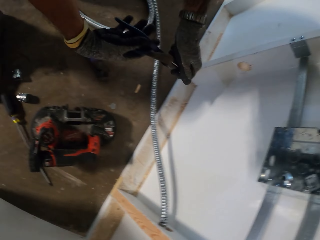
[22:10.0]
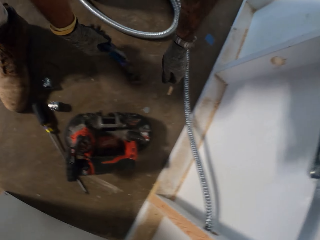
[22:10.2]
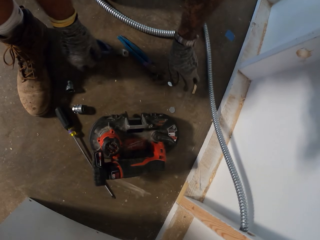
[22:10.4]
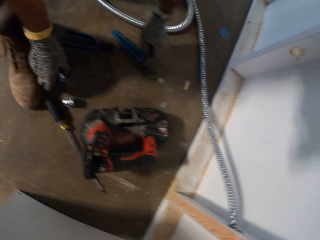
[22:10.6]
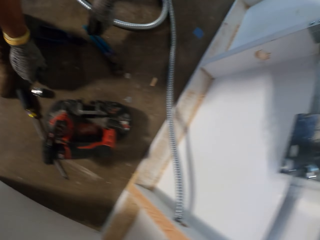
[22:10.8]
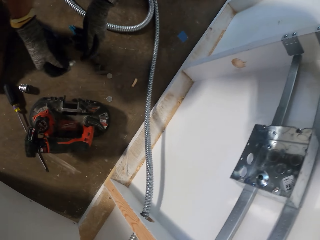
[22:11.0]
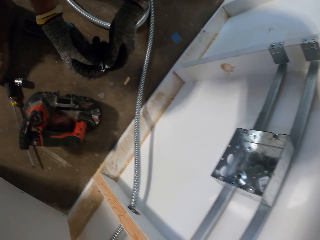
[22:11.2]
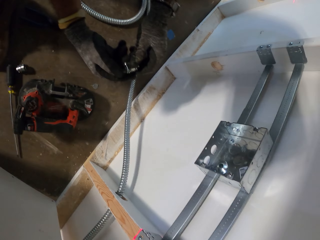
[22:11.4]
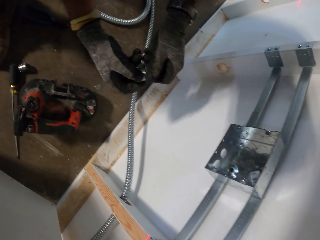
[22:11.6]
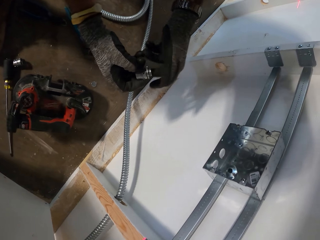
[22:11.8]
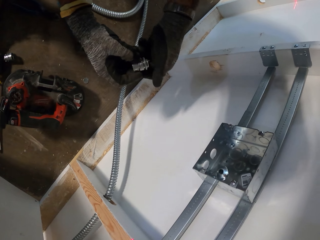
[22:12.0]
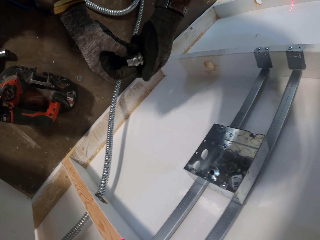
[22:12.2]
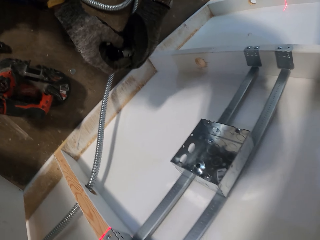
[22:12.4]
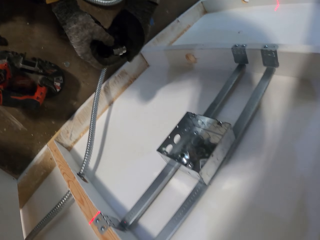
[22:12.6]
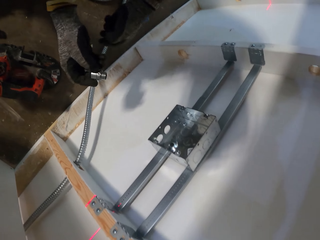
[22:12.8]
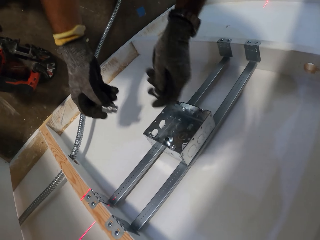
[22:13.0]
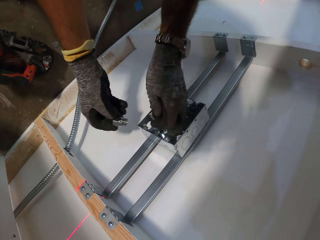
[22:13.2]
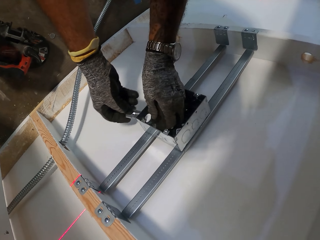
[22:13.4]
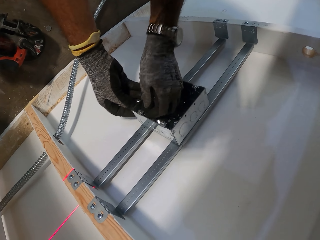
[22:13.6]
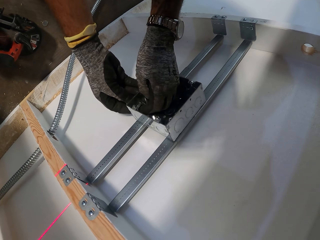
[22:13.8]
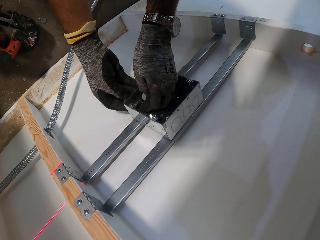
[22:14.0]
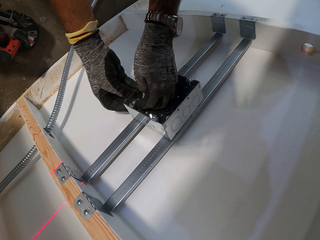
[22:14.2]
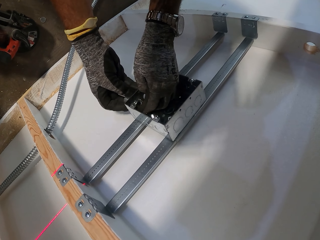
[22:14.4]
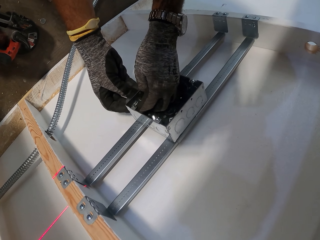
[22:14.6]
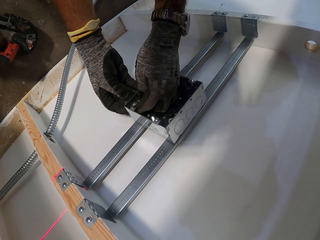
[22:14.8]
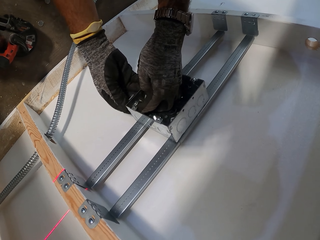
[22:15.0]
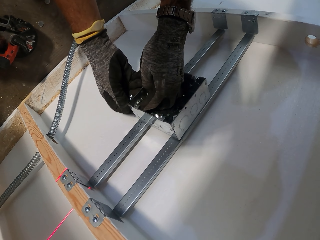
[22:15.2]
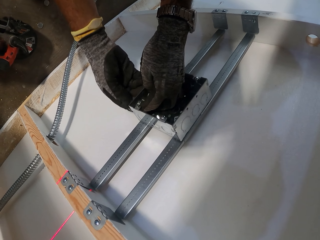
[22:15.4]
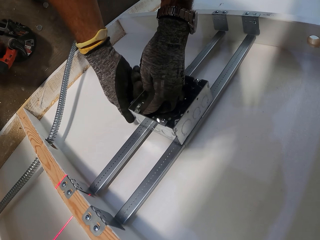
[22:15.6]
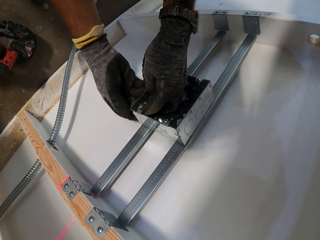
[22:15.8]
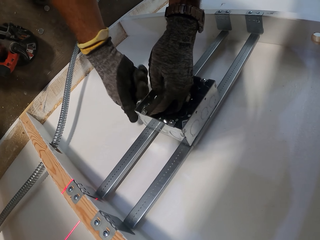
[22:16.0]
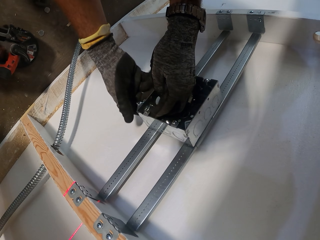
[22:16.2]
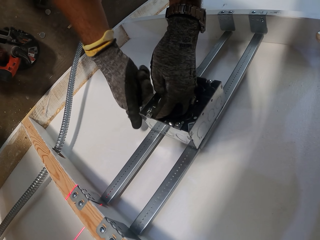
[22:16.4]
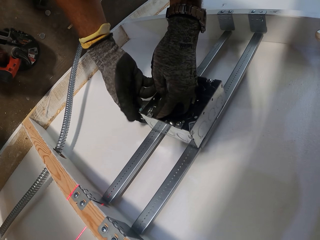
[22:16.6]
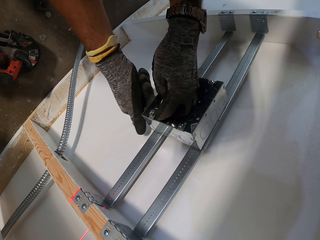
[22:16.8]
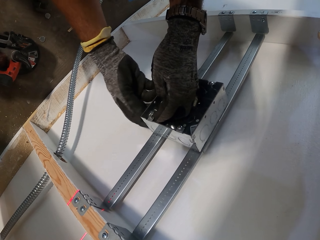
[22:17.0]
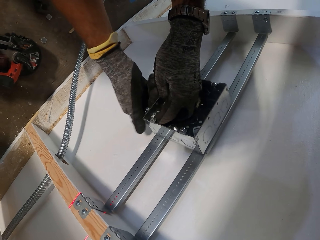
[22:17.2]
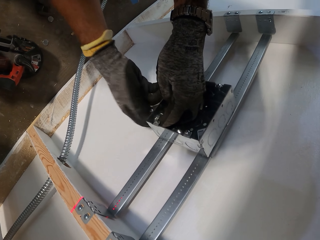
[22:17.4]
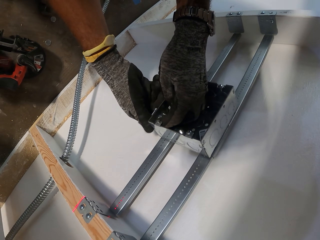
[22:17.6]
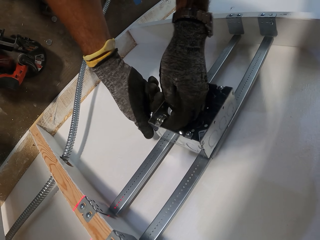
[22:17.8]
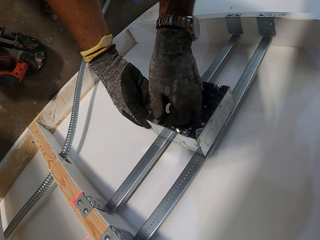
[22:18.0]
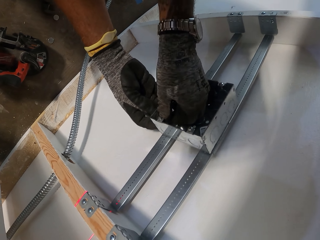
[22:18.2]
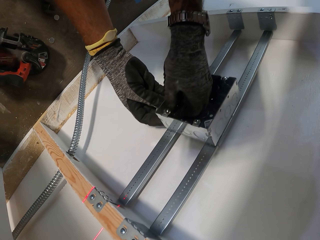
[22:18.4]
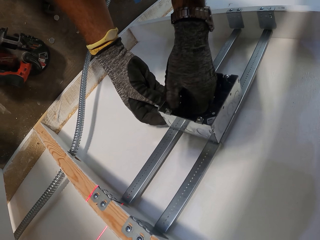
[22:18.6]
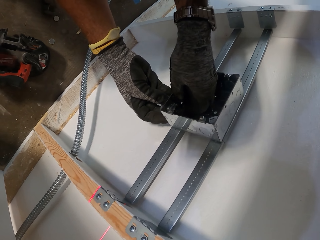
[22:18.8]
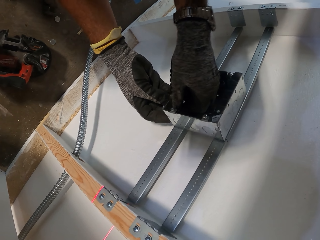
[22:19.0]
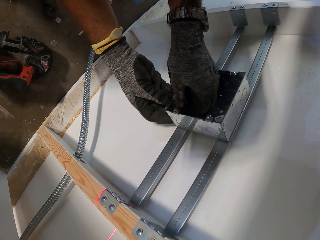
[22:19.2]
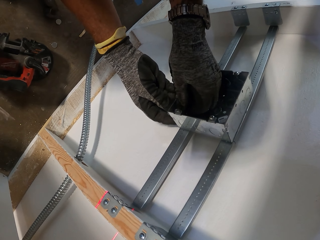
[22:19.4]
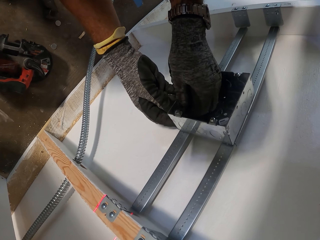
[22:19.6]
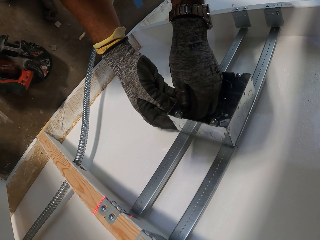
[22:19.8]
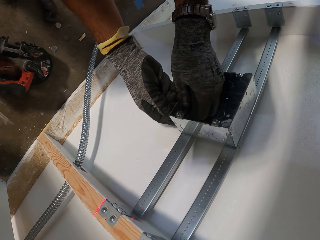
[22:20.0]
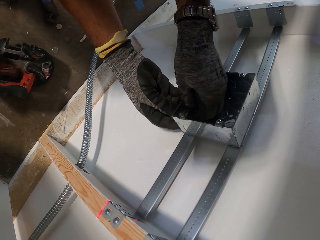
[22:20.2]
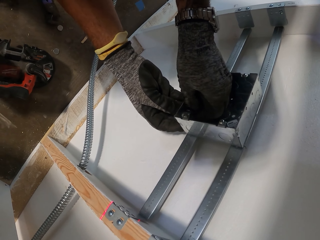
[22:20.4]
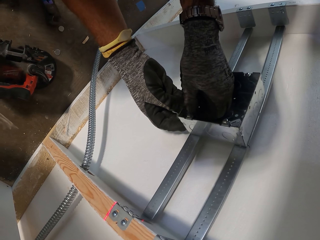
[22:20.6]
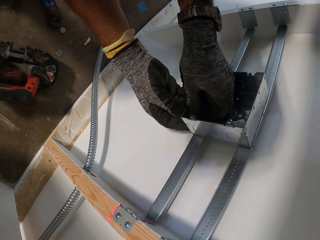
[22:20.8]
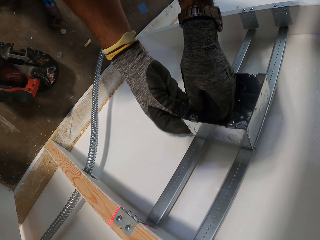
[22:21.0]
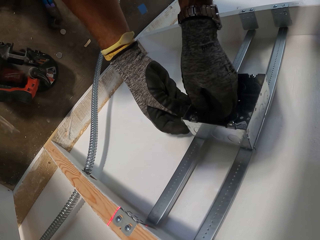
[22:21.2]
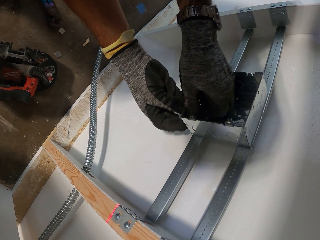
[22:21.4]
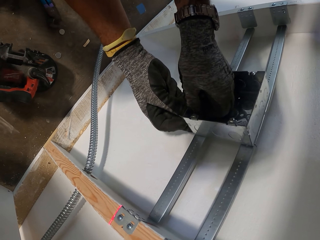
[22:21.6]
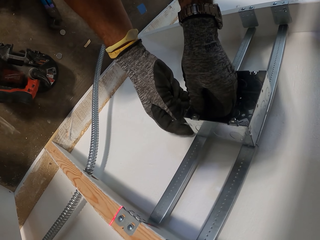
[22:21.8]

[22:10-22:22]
The camera wearer drops the pliers down. They pick the pipe valve from the floor. They fix the pipe valve on the metal box.

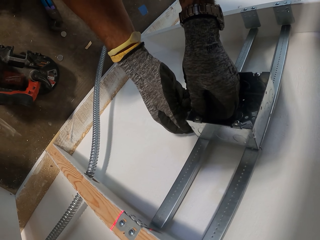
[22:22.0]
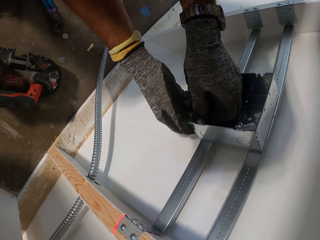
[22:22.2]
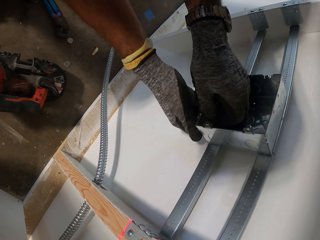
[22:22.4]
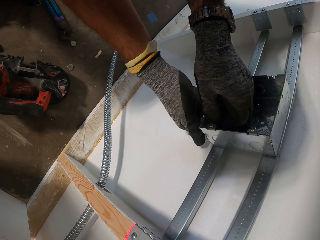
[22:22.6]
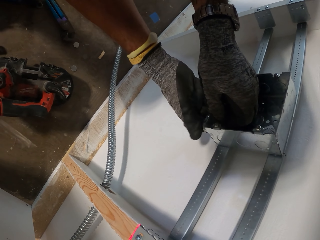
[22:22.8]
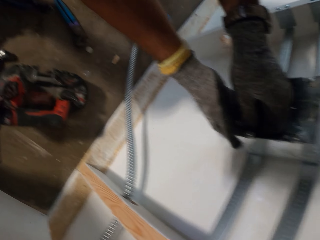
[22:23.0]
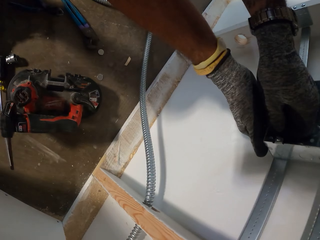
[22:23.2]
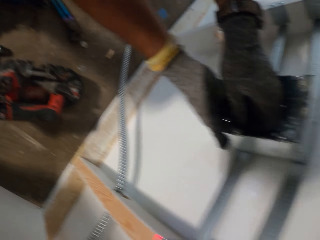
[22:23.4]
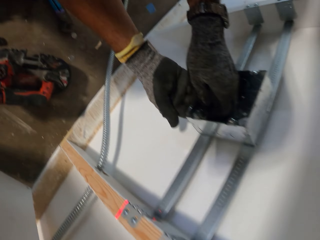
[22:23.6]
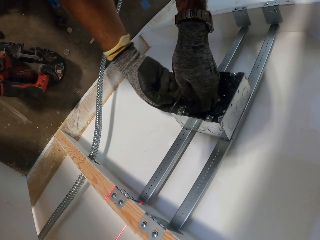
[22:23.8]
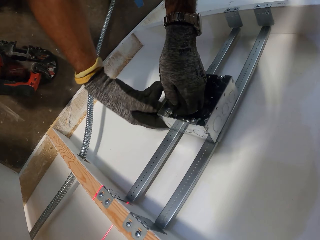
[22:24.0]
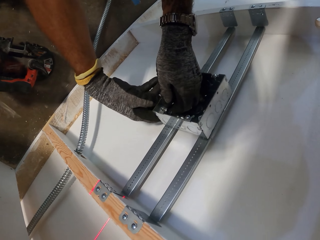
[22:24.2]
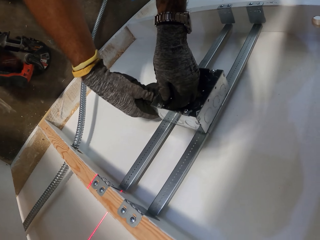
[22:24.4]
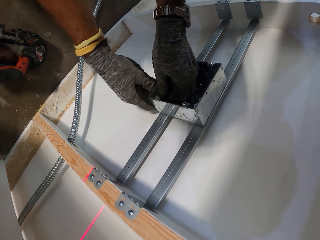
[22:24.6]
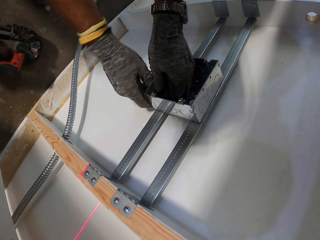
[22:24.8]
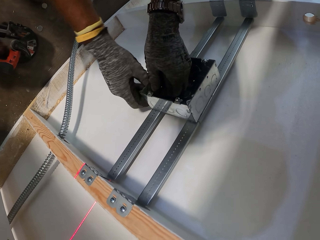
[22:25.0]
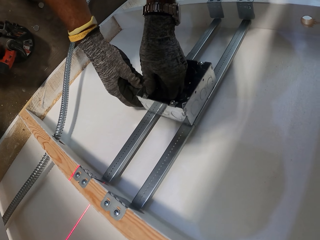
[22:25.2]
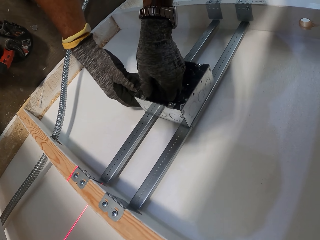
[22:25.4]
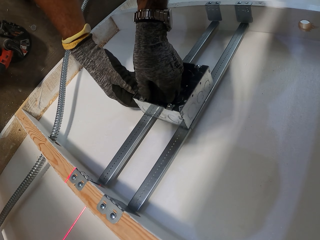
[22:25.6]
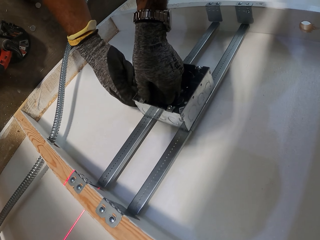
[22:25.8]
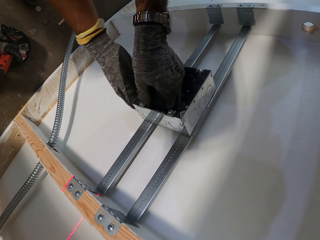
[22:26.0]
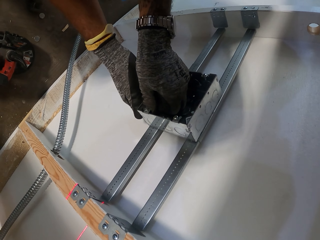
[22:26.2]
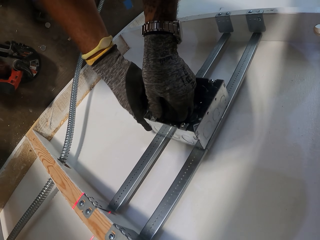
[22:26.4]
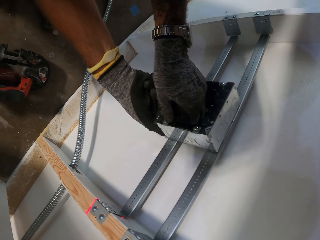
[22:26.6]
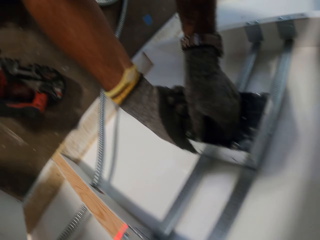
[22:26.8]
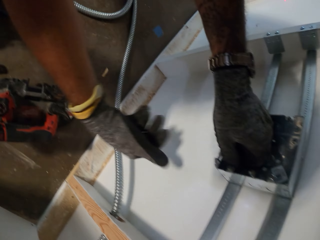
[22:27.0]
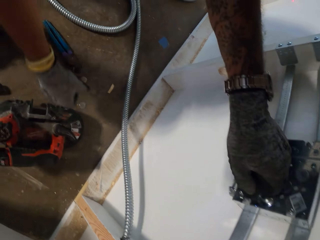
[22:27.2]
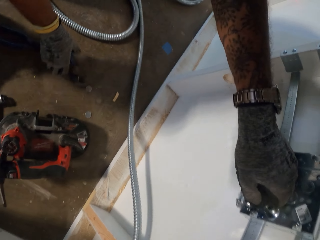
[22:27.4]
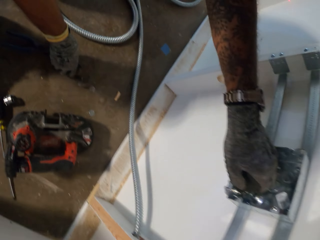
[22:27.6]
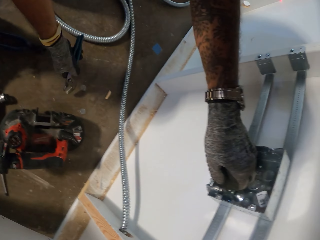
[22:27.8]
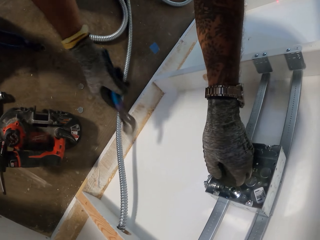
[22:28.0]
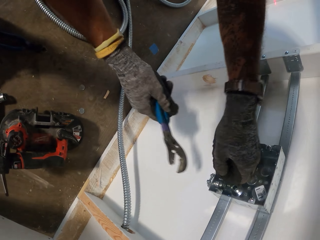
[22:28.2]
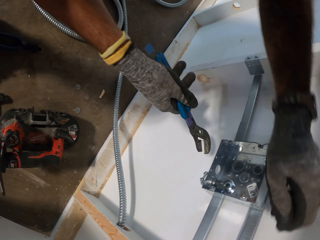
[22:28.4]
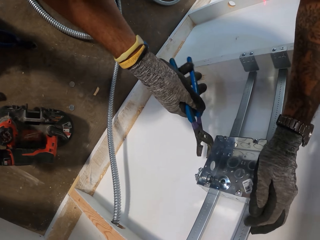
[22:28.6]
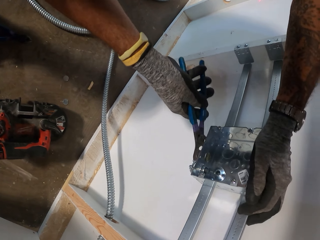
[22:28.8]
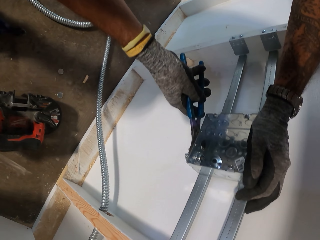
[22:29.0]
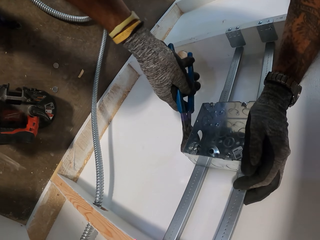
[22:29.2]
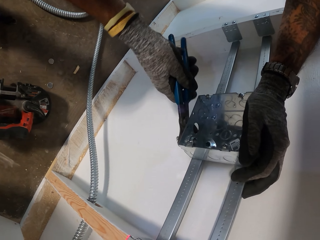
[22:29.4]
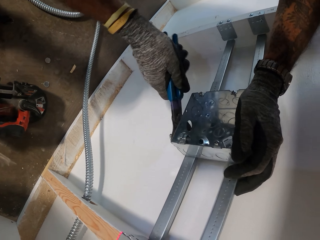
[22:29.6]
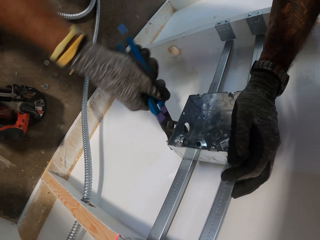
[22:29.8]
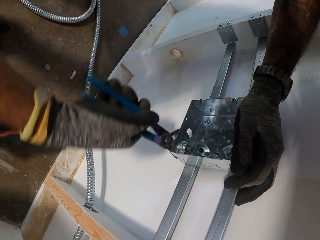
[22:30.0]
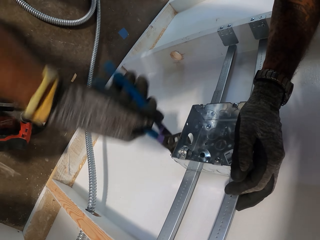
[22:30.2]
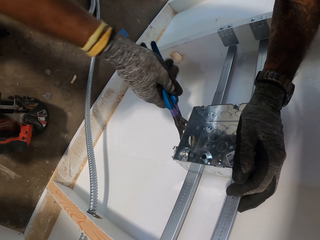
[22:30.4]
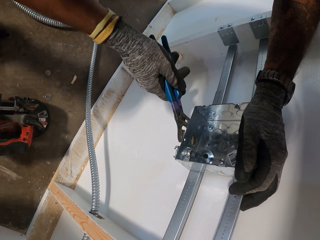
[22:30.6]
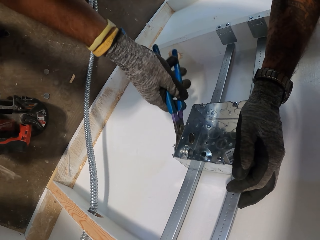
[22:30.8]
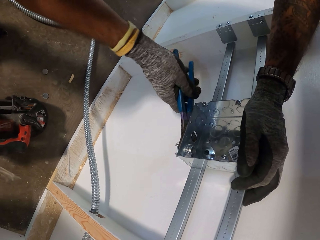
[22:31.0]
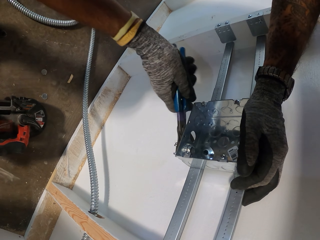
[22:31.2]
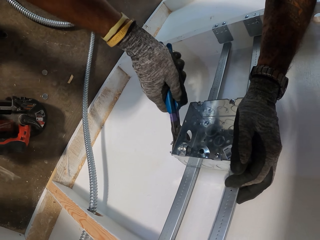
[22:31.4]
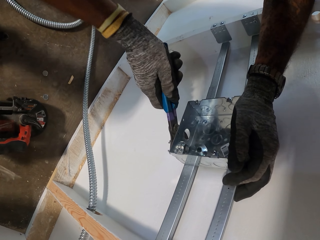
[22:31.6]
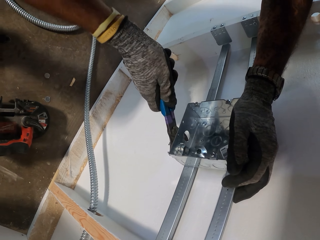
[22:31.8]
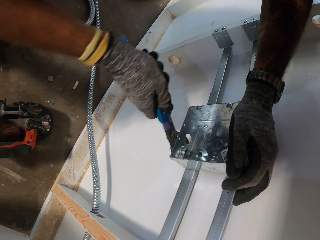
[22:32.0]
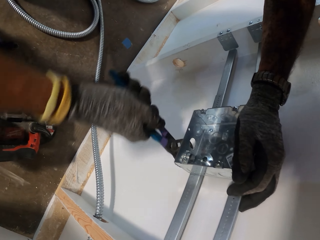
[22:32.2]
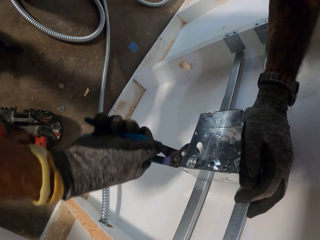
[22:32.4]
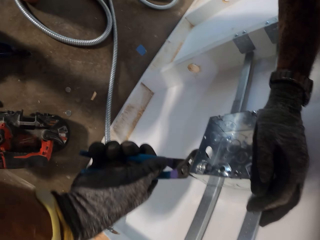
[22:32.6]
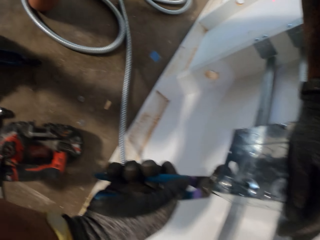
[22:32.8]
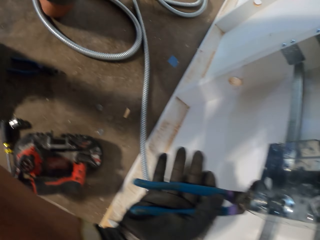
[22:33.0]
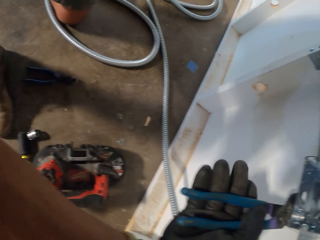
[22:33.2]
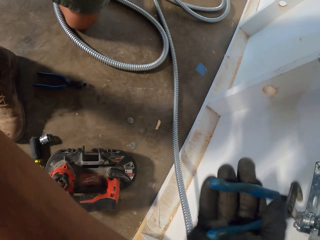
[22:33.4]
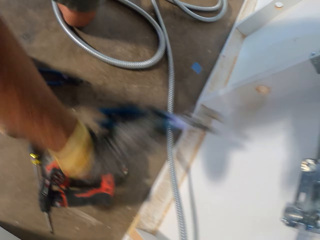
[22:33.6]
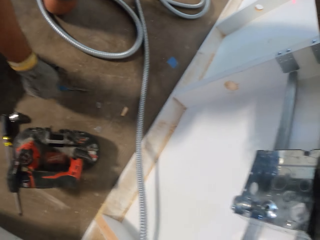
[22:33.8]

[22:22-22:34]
The camera wearer picks the pliers from the floor. They fix the pipe valve on the metal box with the pliers.
